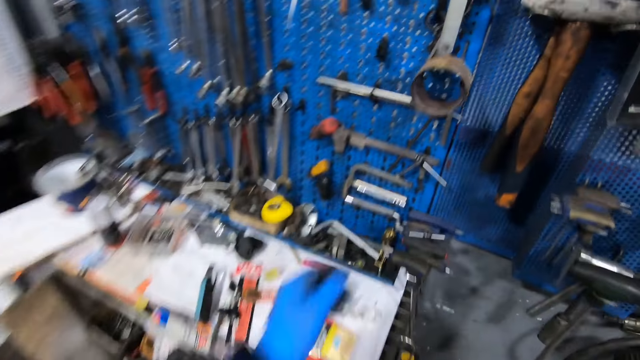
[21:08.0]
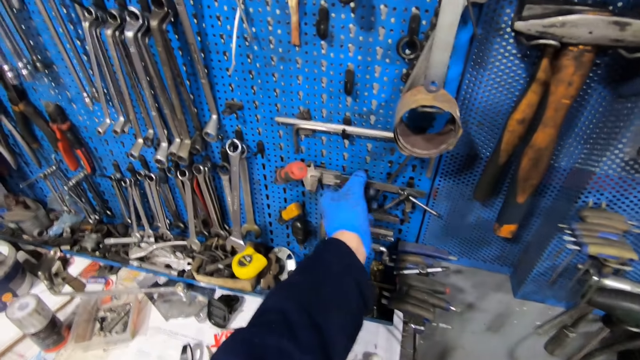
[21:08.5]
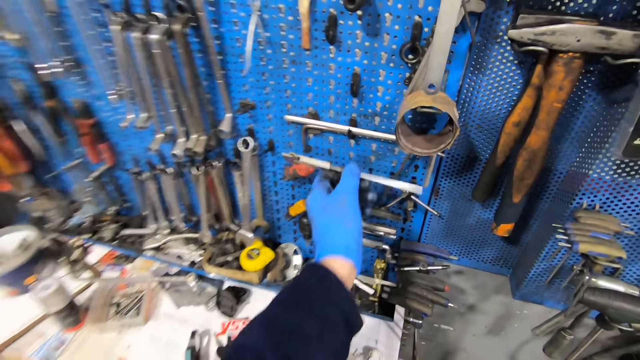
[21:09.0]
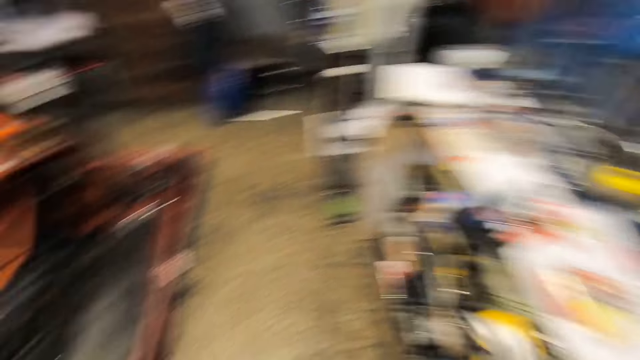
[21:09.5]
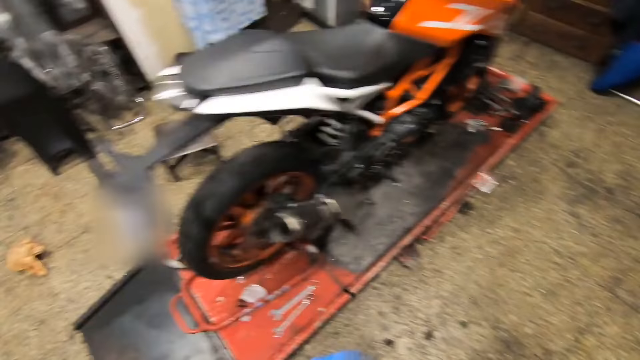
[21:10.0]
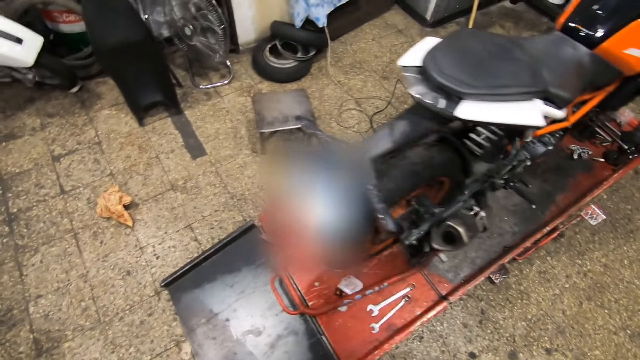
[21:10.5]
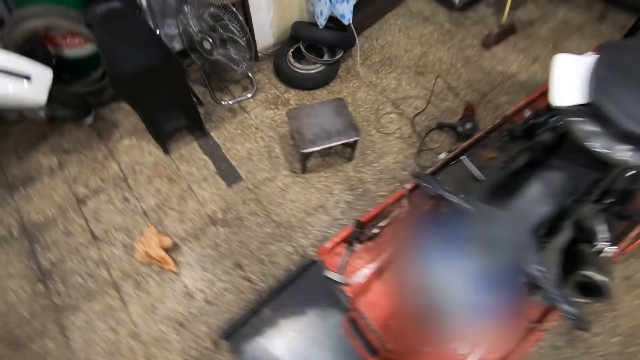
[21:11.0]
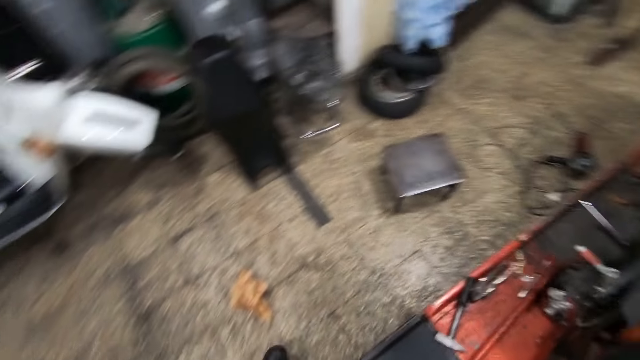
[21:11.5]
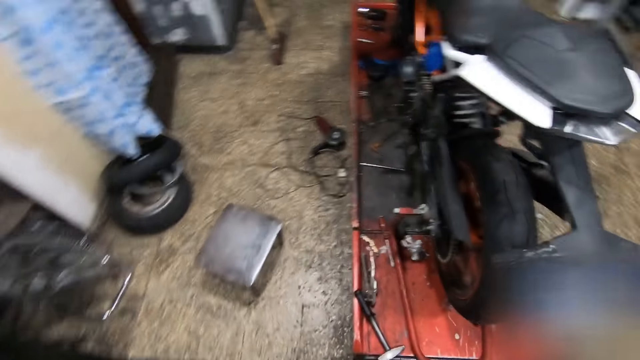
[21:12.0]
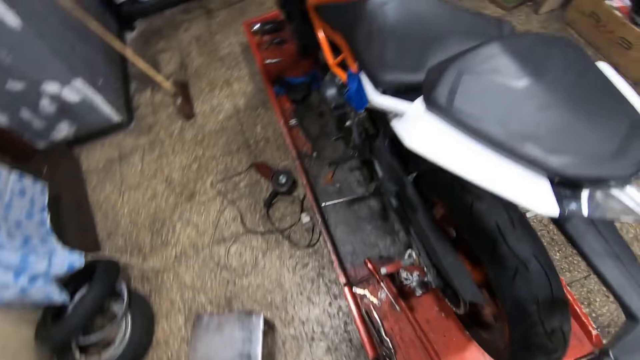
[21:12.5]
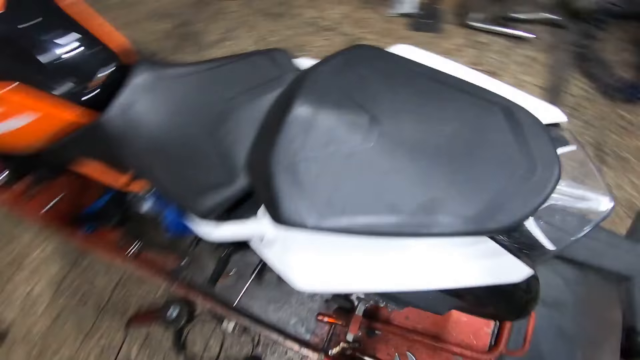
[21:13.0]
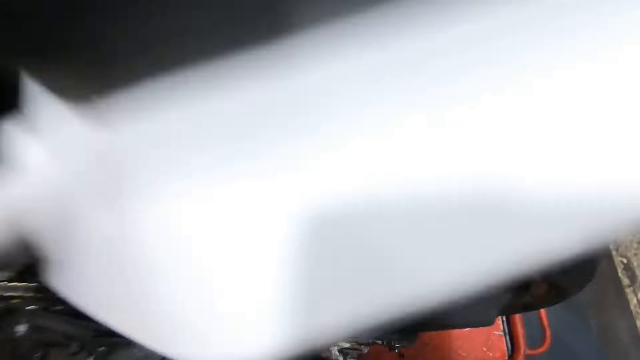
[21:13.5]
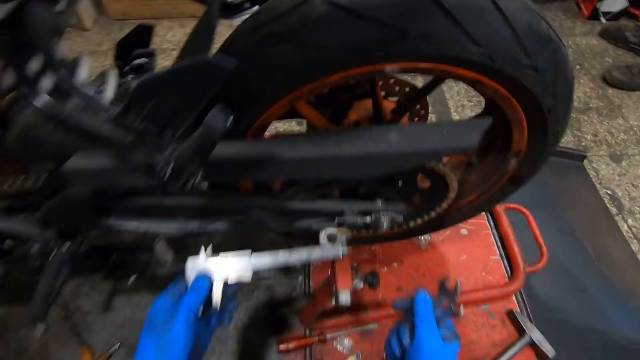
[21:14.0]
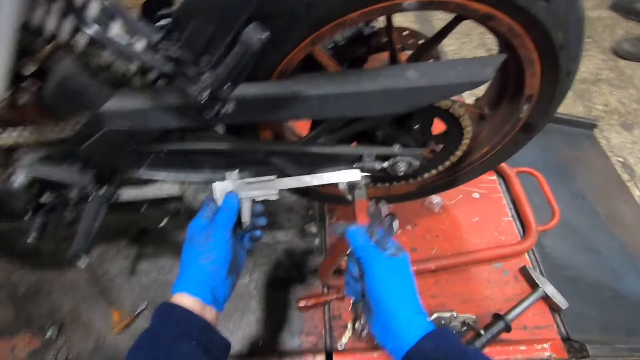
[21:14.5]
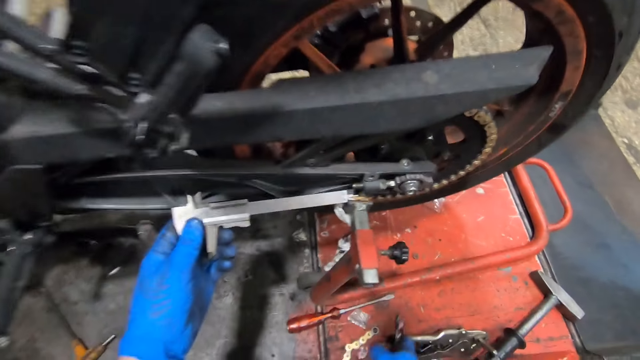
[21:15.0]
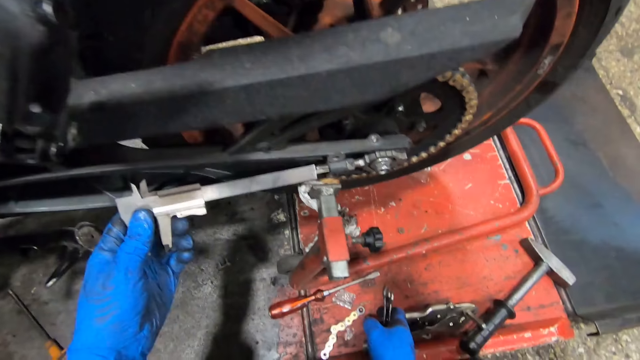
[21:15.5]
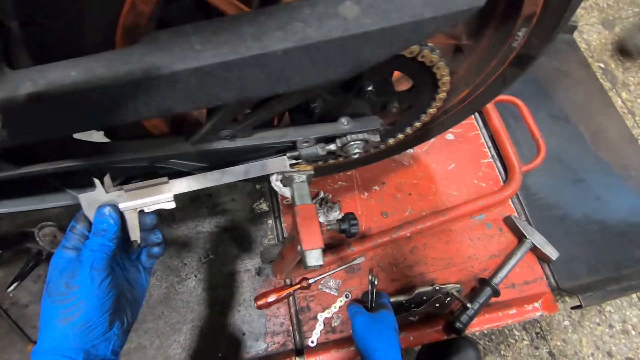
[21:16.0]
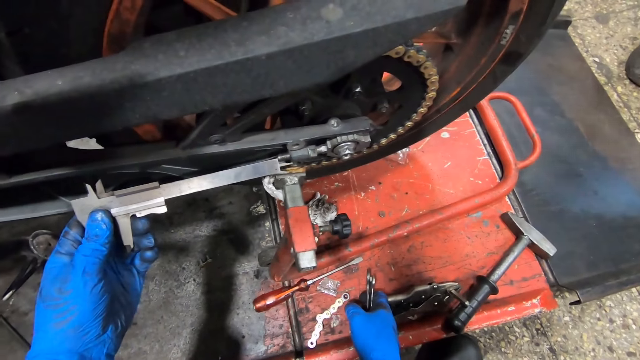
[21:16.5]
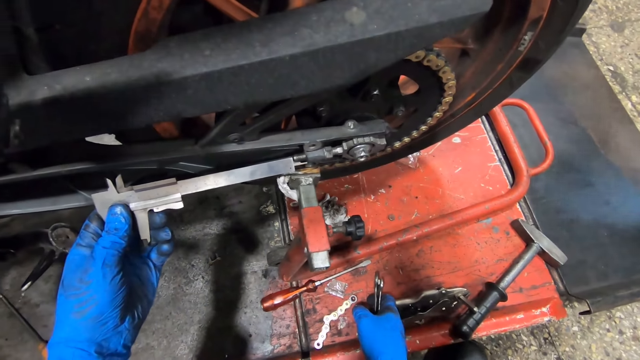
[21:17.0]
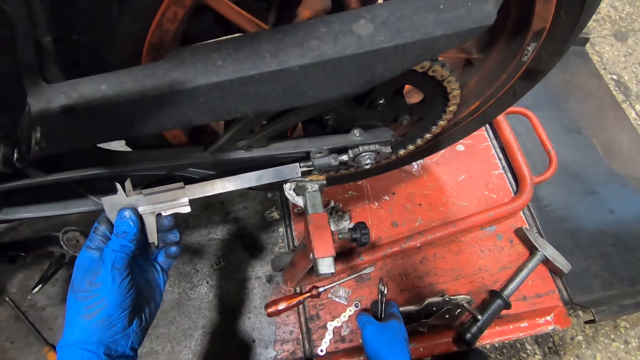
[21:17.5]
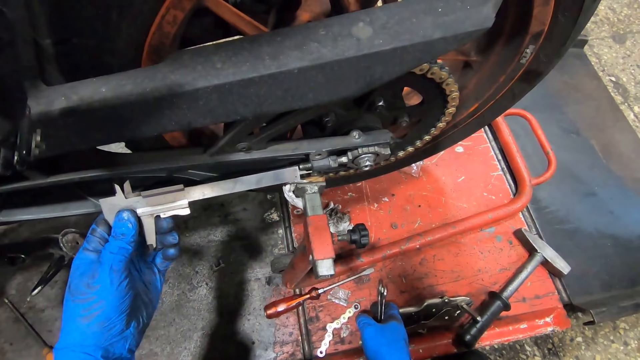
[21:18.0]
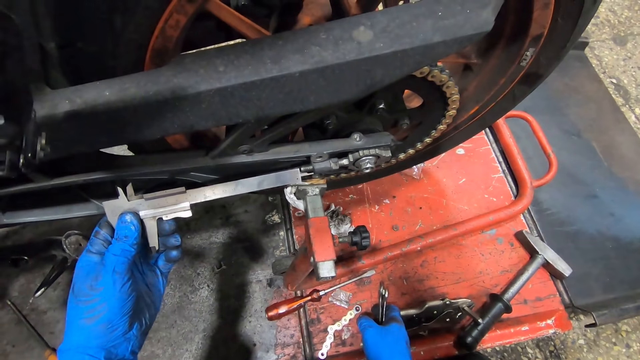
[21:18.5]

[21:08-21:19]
The camera wearer takes a Vernier caliper from the tool rack with his left hand. He sits on a small stool on the ground. He measures a screw on the bike with the Vernier caliper in his left hand. He fixes the bike with something.

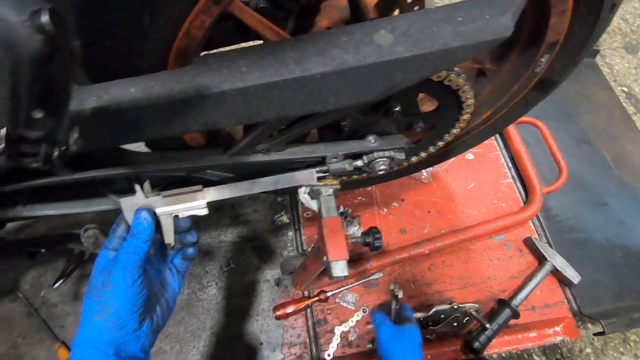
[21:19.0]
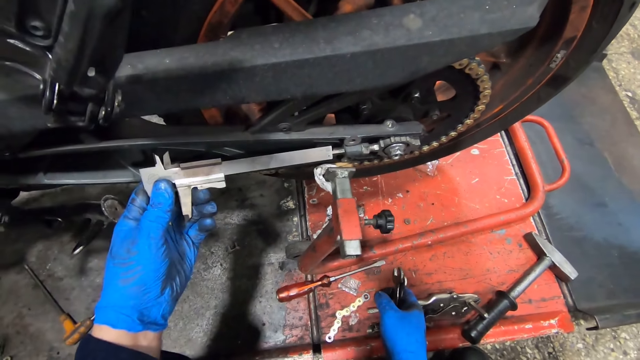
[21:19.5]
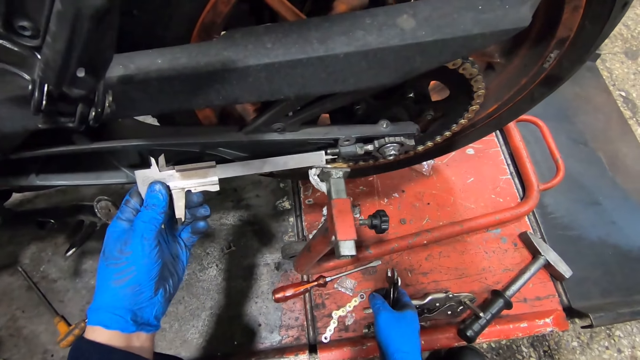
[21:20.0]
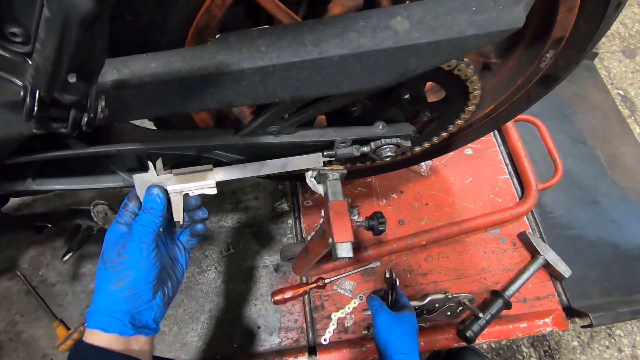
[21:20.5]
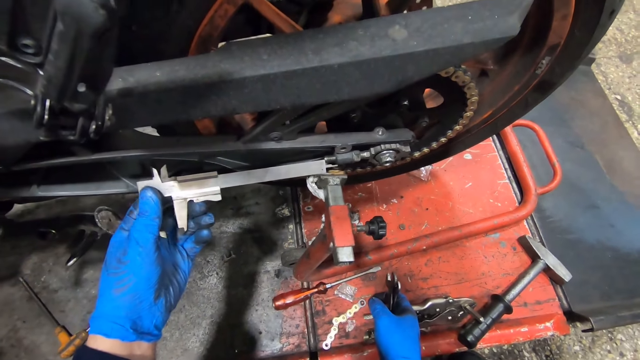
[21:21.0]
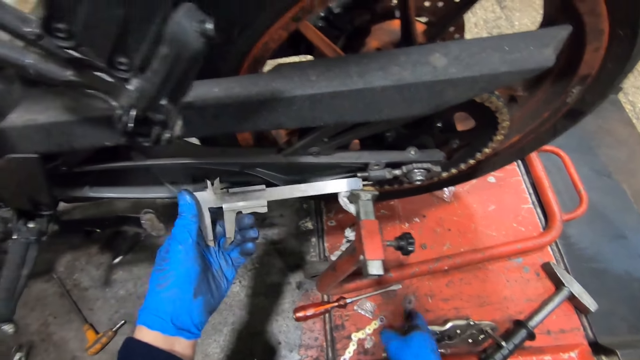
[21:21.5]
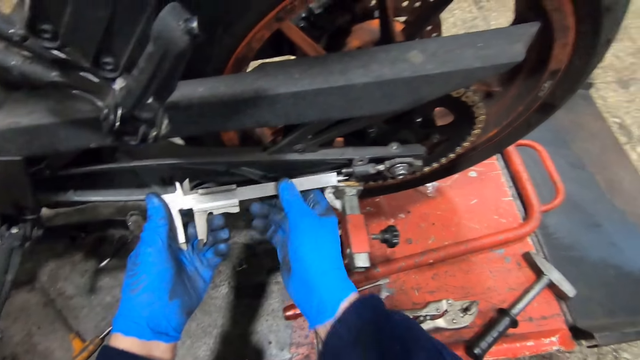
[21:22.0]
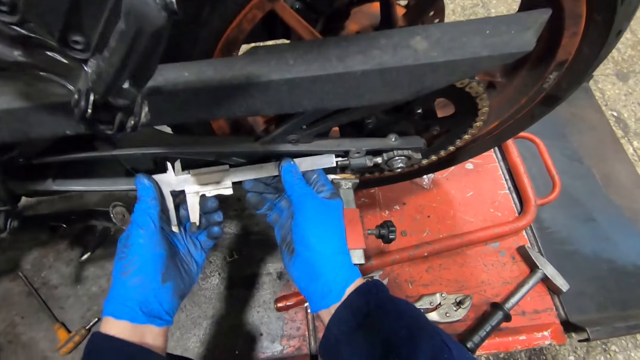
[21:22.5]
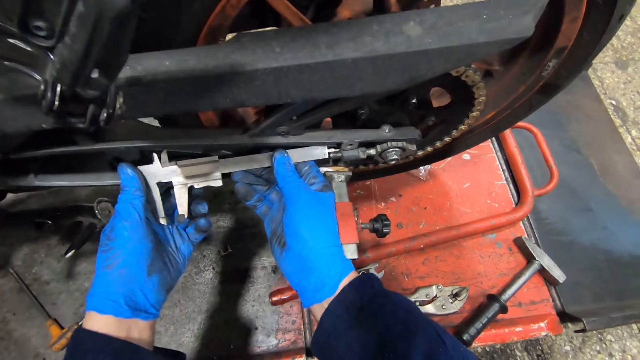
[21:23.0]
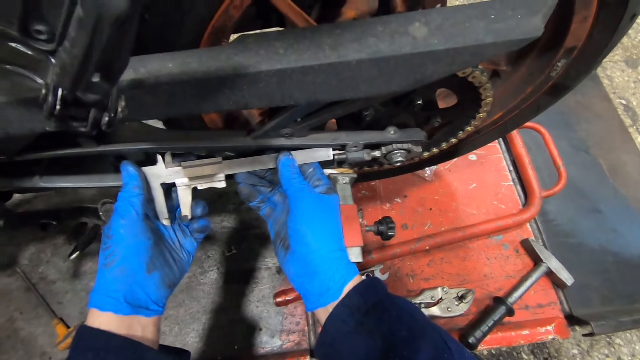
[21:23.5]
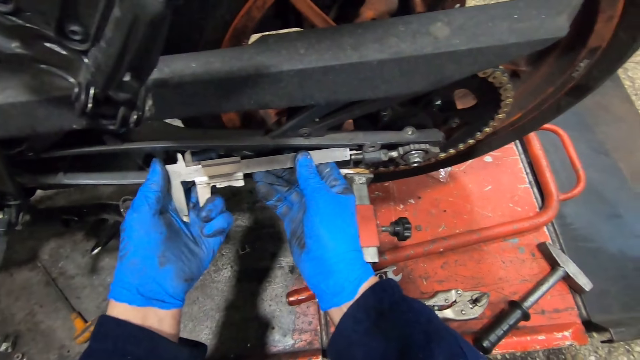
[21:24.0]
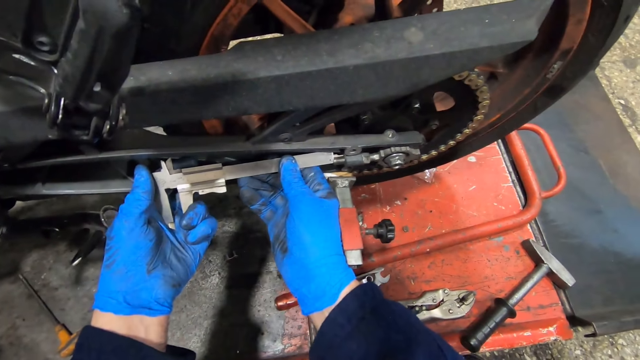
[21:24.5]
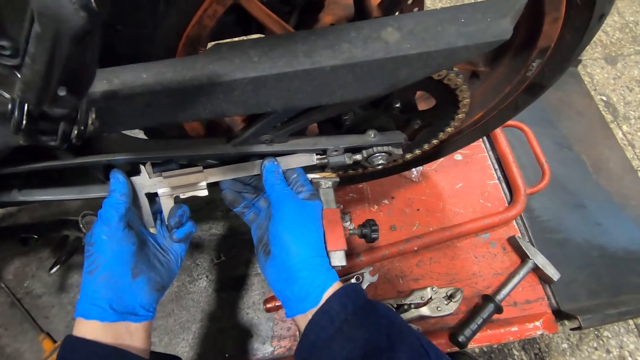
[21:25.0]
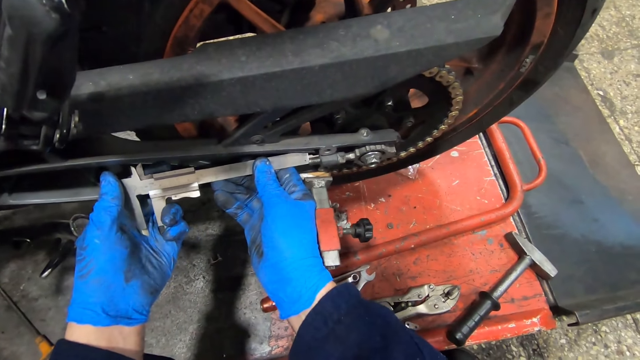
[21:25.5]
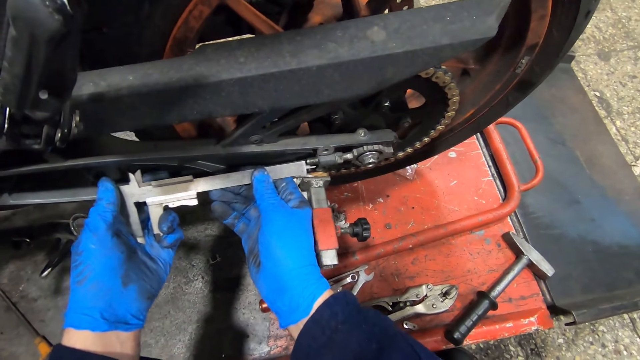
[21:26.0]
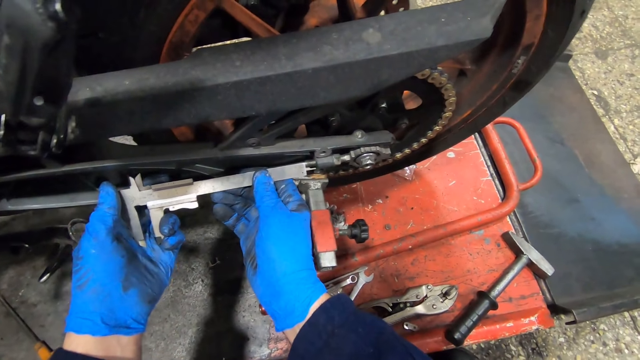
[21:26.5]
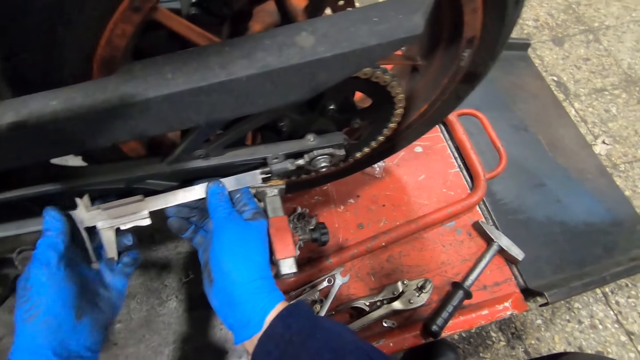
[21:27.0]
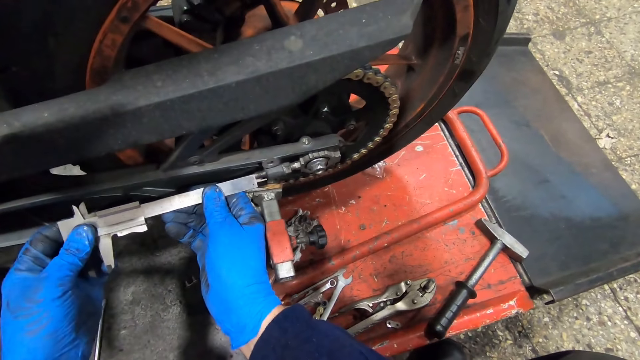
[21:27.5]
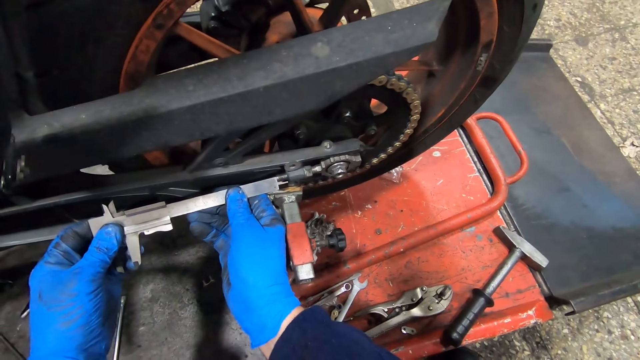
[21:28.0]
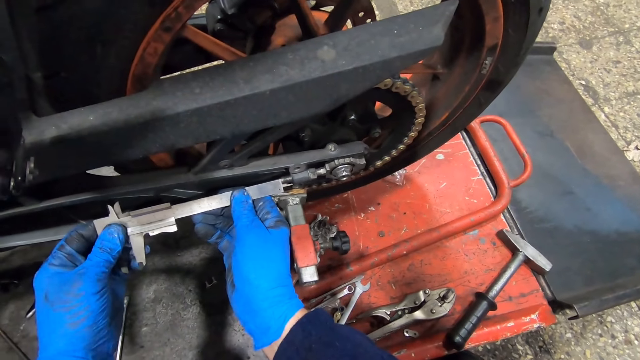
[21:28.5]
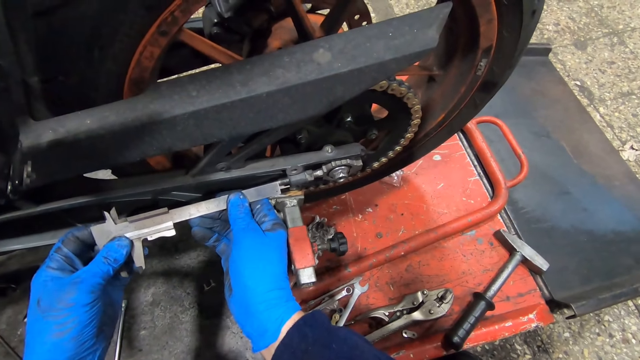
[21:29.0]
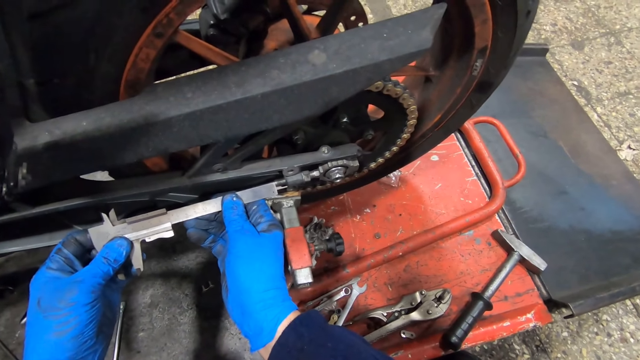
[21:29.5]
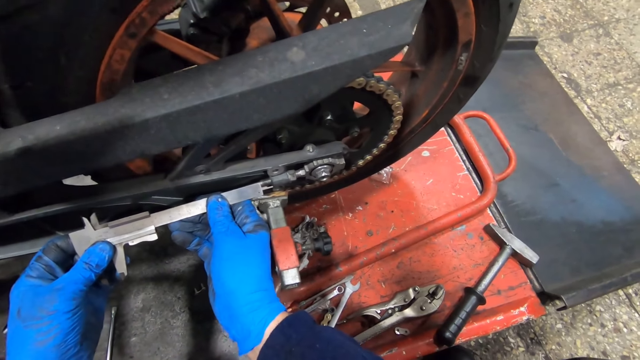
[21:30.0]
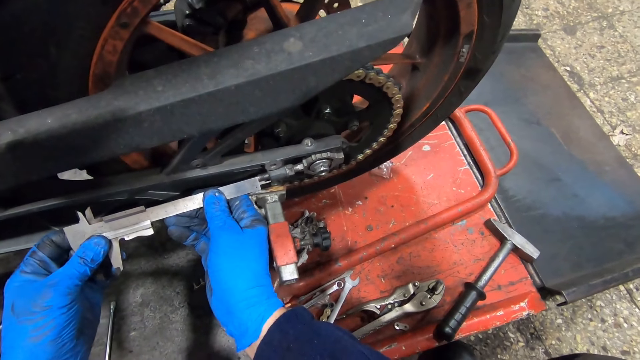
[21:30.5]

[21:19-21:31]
The camera wearer puts the hand wrench down. He holds the Vernier caliper with his two hands. He fixes the bike with something.
